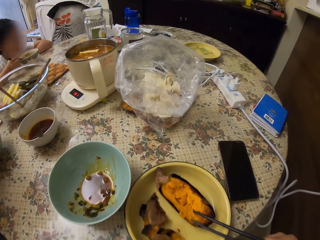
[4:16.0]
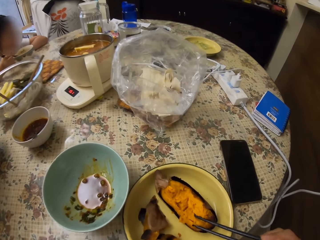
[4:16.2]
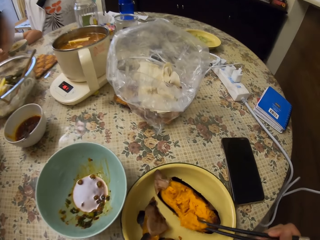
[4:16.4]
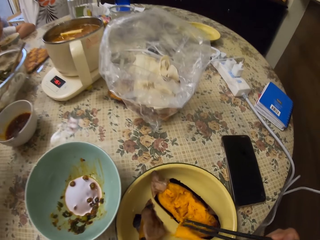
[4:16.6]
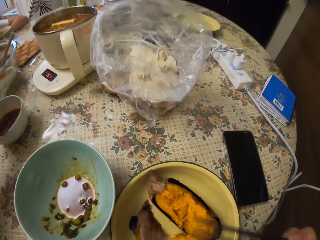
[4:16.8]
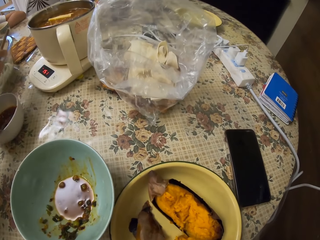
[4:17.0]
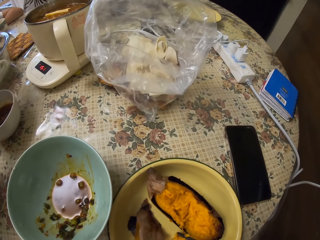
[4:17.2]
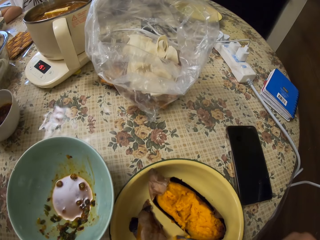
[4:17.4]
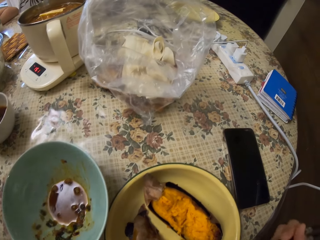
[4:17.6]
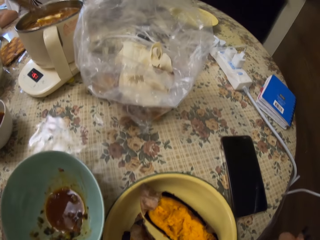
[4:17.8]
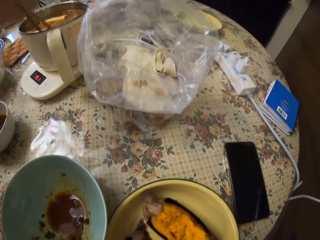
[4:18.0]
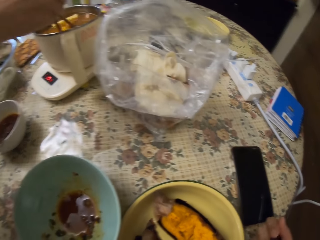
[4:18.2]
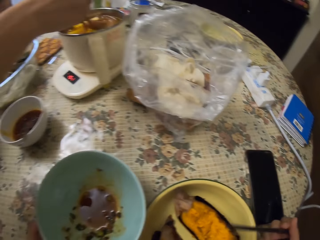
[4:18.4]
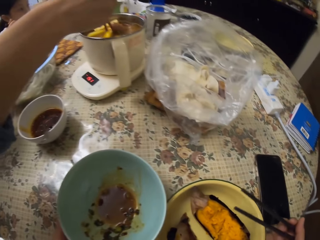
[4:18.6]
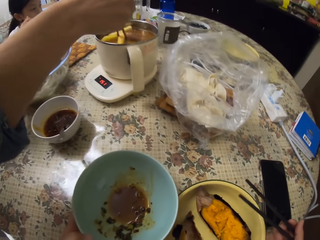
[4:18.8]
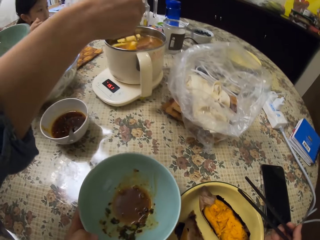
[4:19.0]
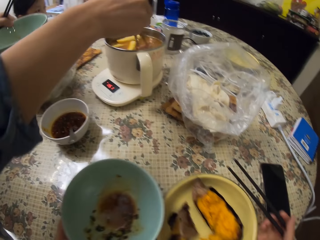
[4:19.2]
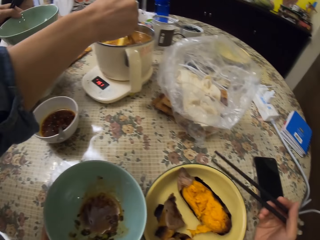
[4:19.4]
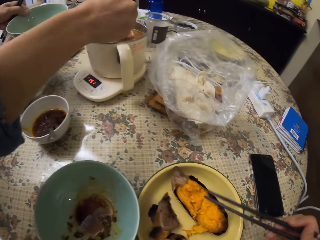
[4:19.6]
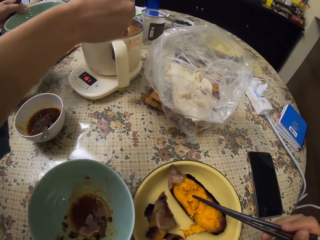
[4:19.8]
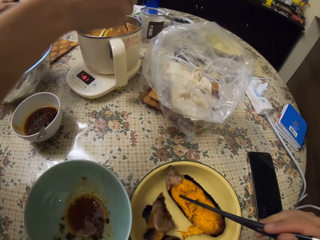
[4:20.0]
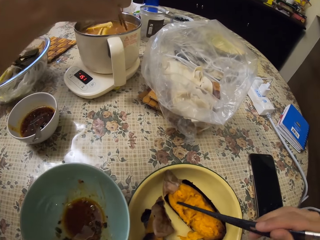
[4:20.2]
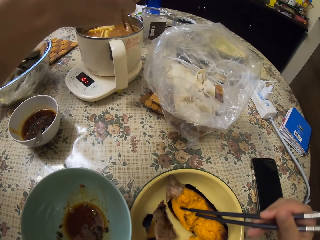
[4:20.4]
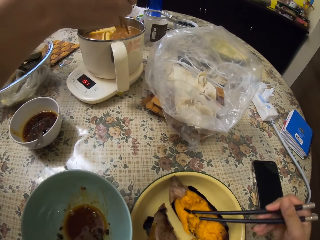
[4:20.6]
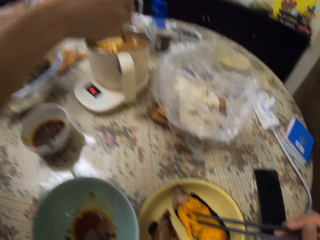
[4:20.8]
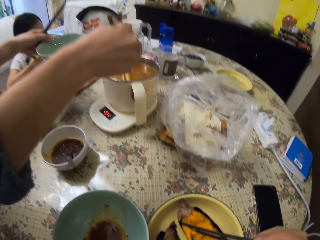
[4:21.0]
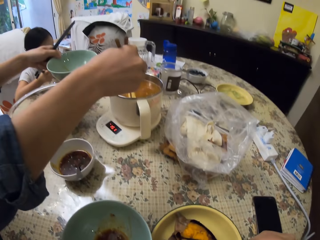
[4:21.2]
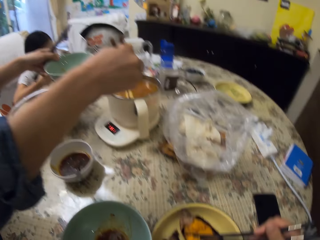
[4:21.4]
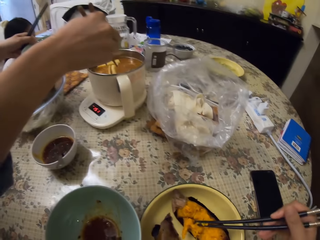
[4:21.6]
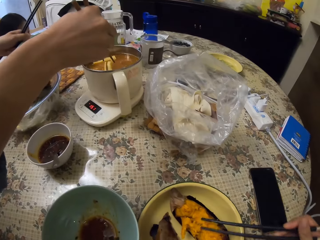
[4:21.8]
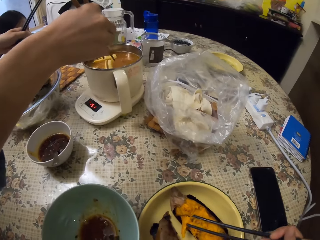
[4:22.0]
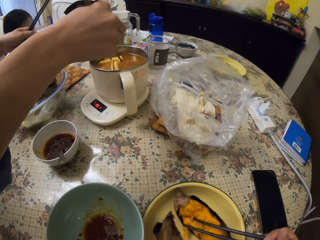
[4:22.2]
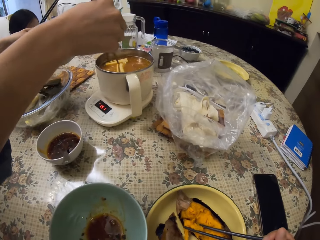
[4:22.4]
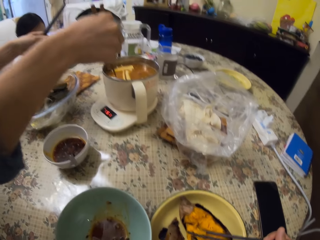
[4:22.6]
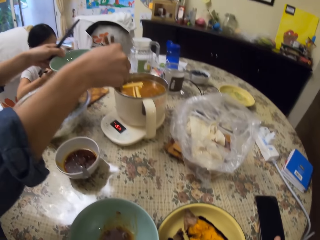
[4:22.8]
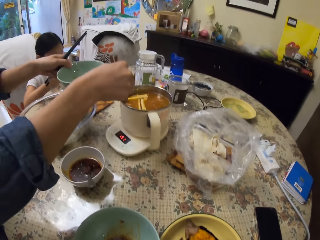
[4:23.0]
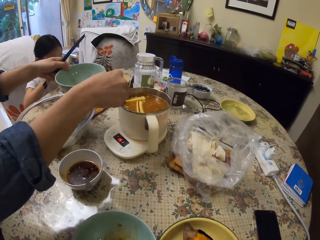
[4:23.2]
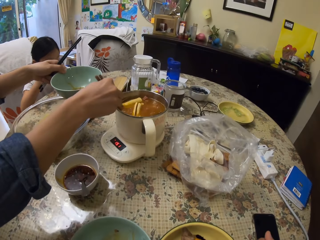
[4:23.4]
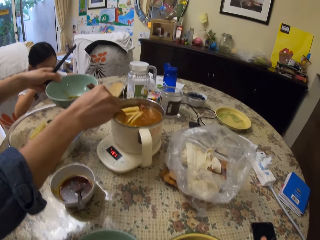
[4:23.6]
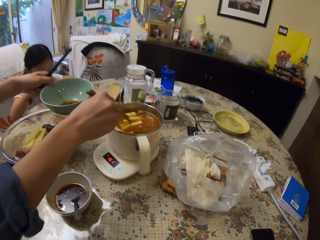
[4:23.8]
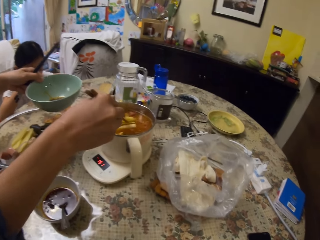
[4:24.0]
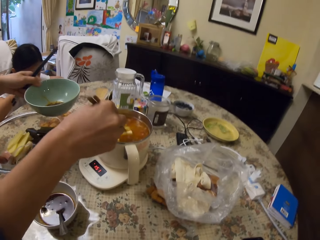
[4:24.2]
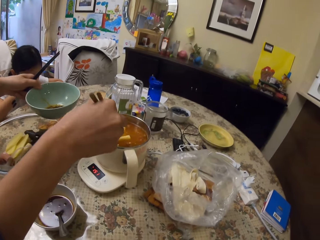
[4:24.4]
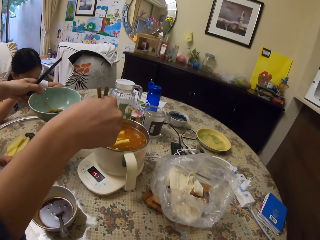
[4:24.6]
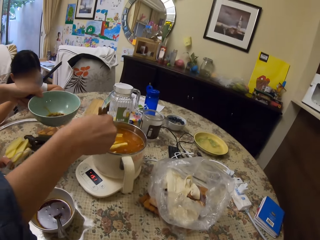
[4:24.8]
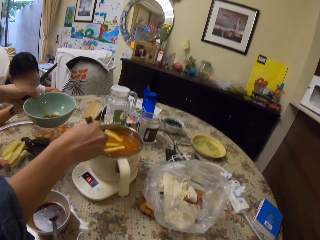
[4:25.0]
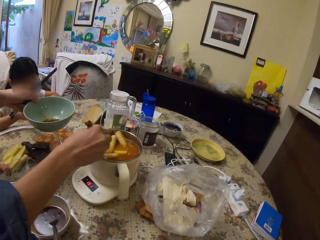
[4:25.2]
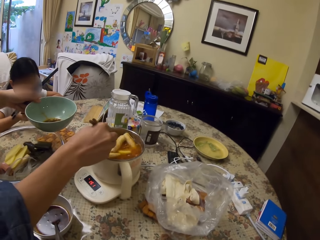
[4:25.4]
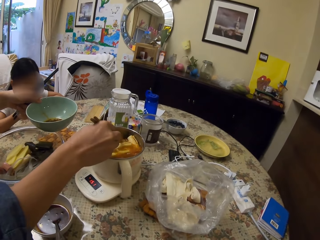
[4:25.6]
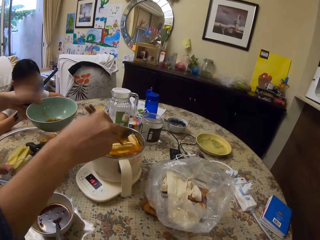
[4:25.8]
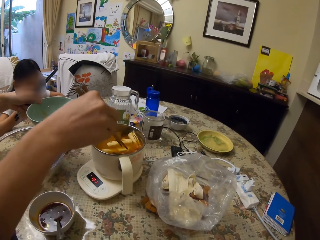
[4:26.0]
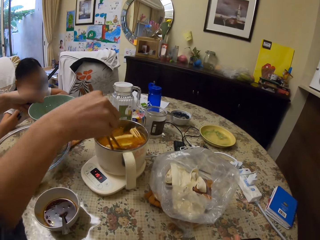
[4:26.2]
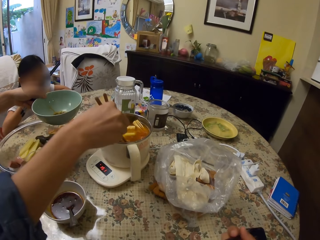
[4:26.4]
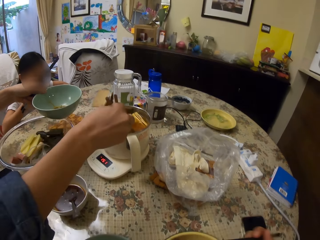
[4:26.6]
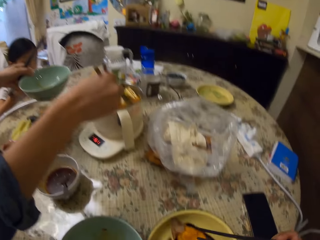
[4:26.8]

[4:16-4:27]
The camera wearer puts a plate on the table. They pick an eggplant with chopsticks. A man stirs something in a pot with chopsticks. The camera wearer puts the eggplant in the mouth. They move the plate on the table. They hold the chopsticks. They pick the eggplant with the chopsticks. A girl looks around. The girl moves something in a bowl with chopsticks. The man stirs something in the pot with chopsticks. The camera wearer puts the eggplant in the mouth. The man puts something to another plate. The camera wearer looks around.

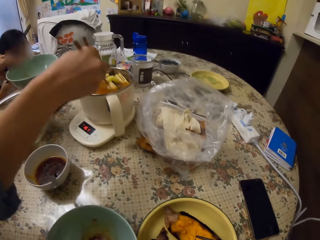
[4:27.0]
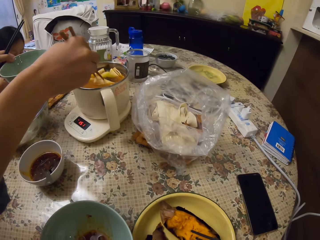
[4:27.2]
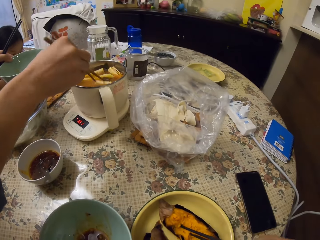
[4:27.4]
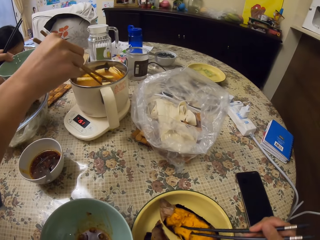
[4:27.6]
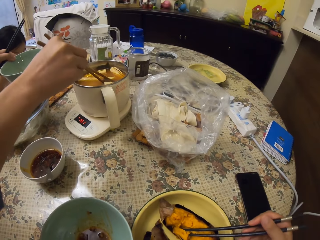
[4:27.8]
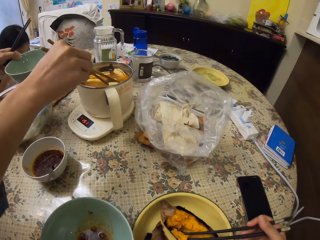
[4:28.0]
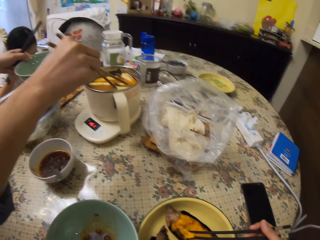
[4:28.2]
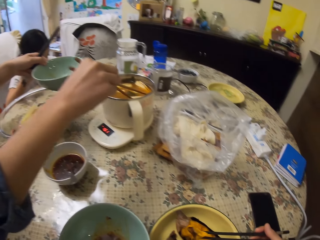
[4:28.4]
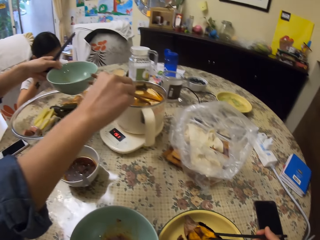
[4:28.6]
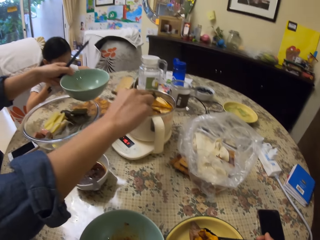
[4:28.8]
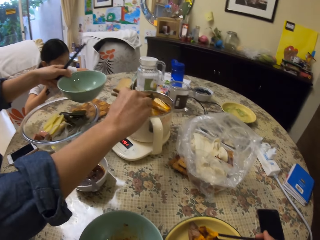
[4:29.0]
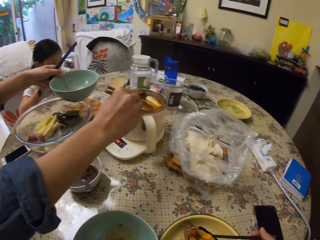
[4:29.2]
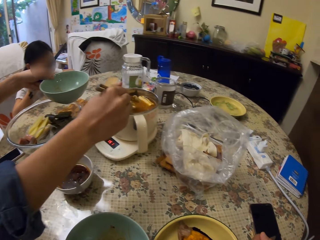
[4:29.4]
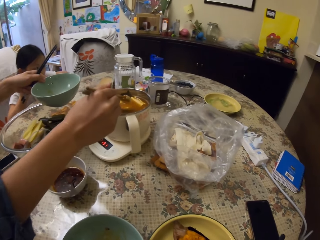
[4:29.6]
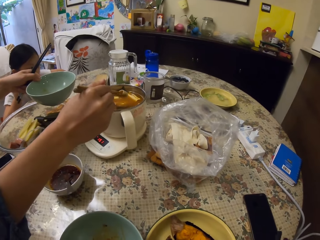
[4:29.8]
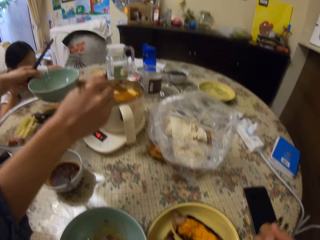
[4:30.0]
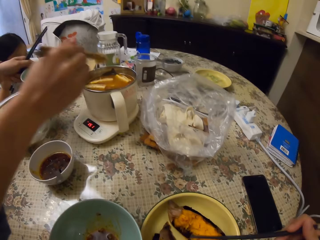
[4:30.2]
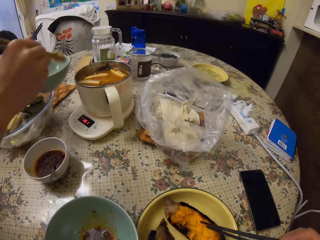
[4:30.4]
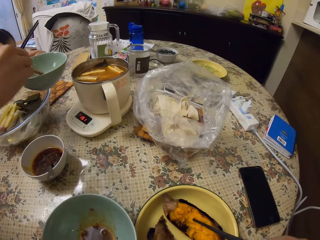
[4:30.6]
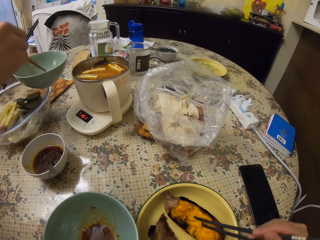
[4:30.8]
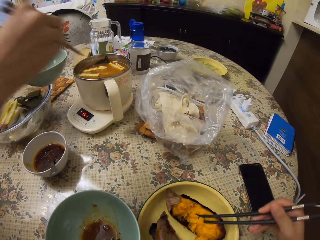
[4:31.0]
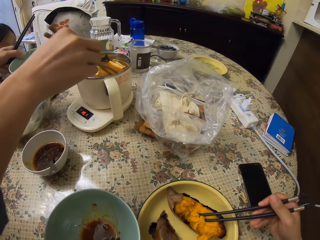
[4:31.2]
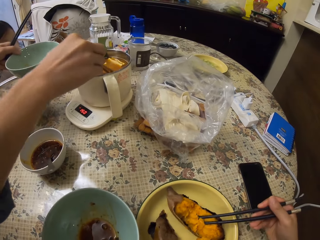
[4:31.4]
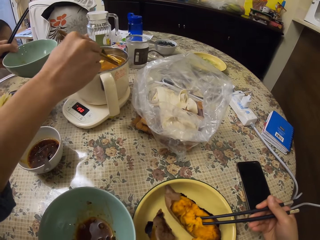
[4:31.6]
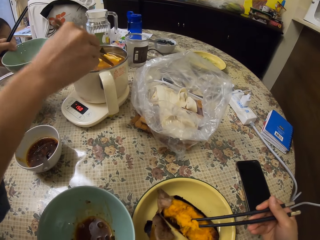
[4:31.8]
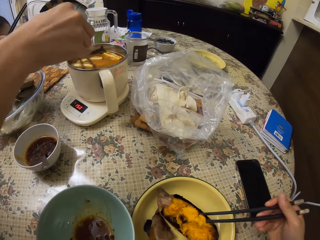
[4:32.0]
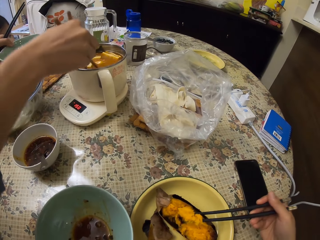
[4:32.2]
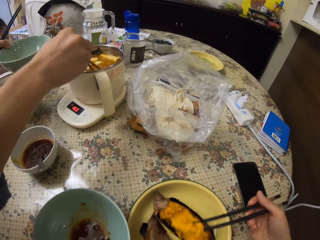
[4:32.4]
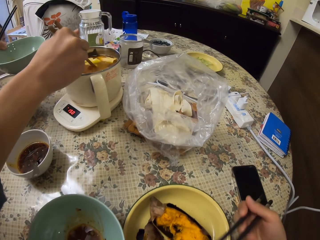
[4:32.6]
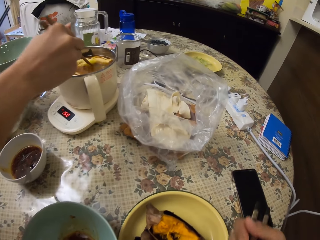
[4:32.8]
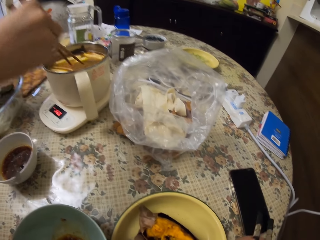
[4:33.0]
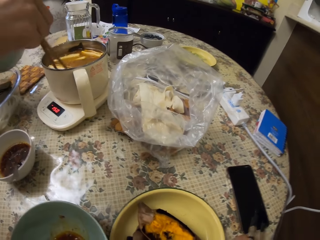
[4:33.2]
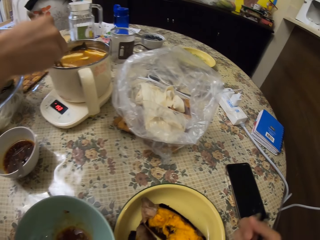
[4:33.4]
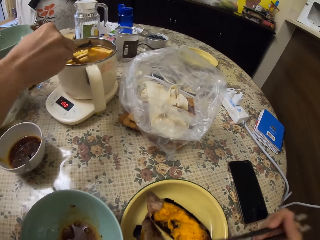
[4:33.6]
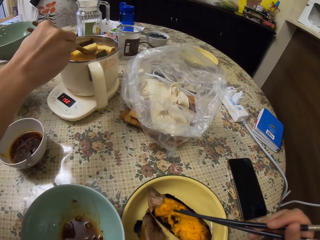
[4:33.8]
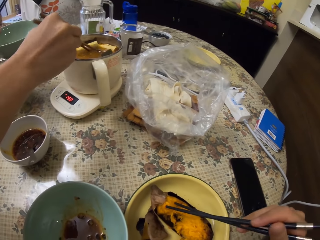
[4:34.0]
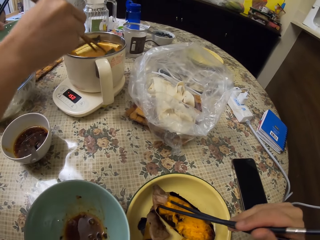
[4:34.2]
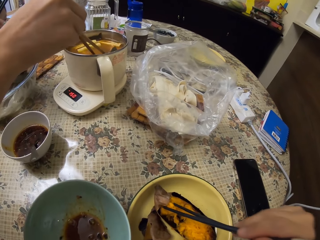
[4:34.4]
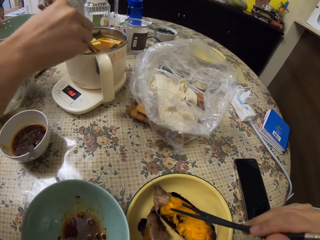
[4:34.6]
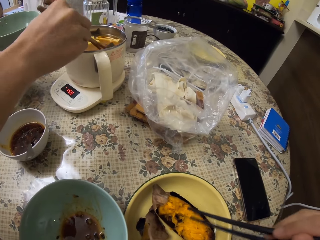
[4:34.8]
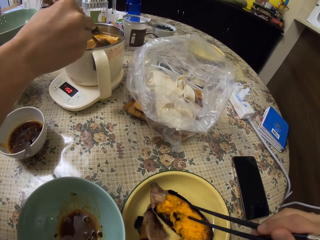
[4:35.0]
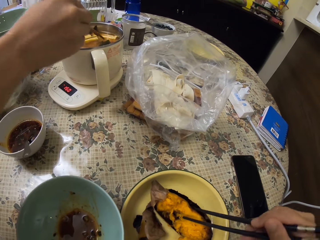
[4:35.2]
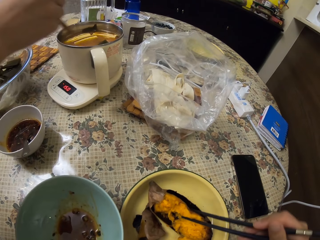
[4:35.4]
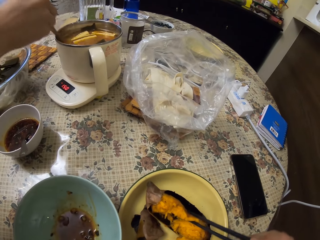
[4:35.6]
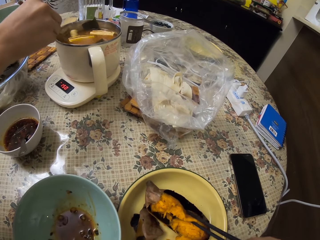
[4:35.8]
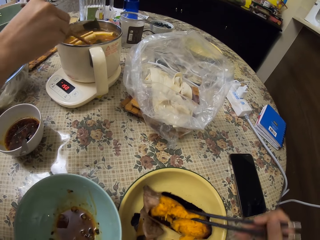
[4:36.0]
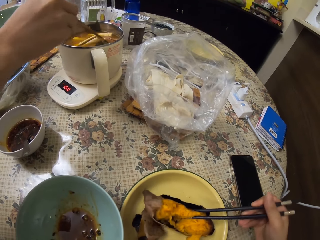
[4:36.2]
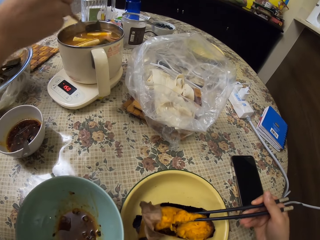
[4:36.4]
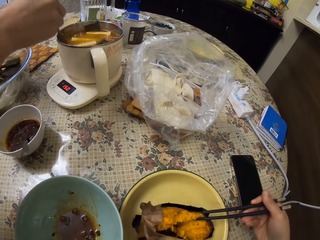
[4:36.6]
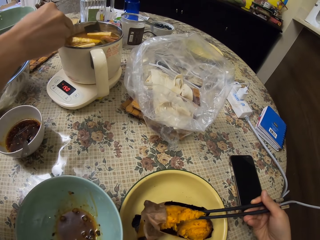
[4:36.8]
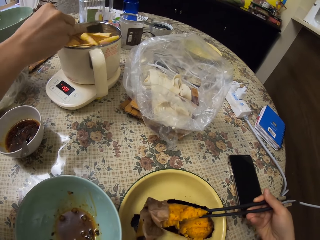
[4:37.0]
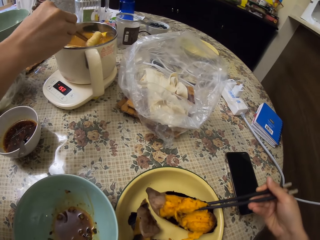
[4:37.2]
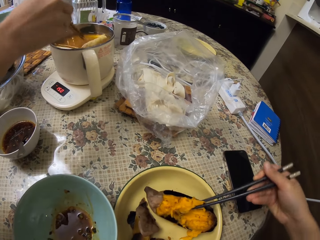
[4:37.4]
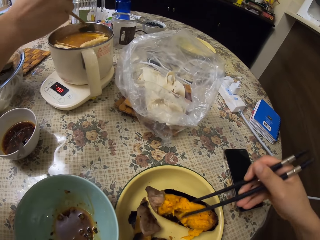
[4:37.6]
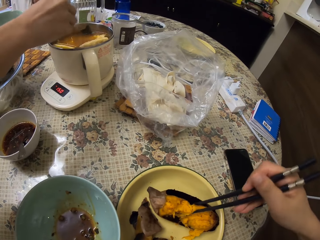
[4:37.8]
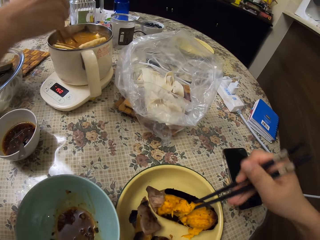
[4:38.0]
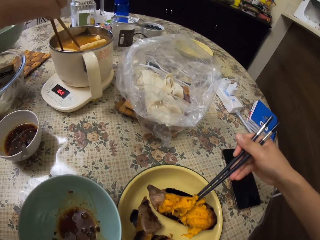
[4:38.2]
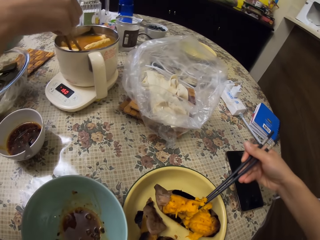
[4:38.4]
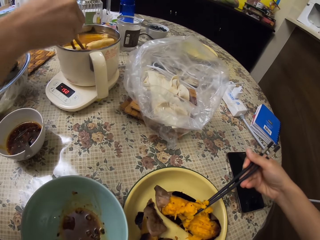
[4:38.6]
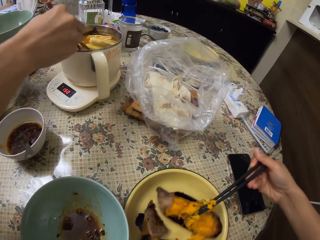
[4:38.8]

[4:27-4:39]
The camera wearer picks an eggplant with chopsticks. A man picks something in a pot with chopsticks. The camera wearer puts the eggplant in the mouth. The man puts something in a bowl with chopsticks. The camera wearer picks the eggplant with the chopsticks. They hold something with the chopsticks. The man stirs something in the pot with chopsticks. The camera wearer puts the eggplant in the mouth. A girl looks around. The camera wearer picks the eggplant with the chopsticks. They hold something with the chopsticks.
